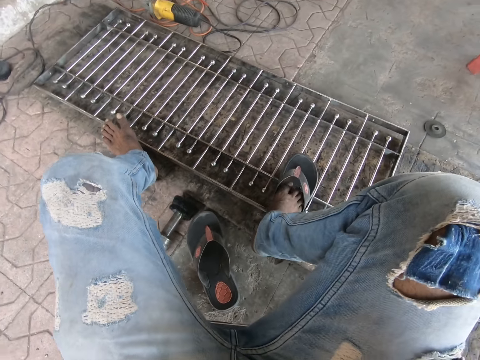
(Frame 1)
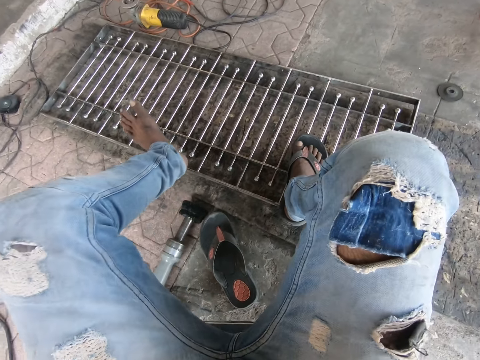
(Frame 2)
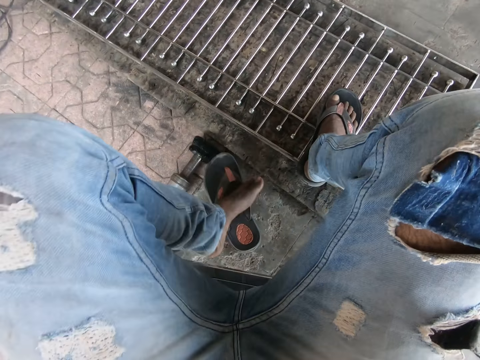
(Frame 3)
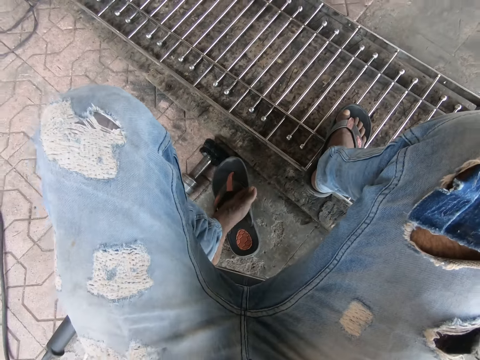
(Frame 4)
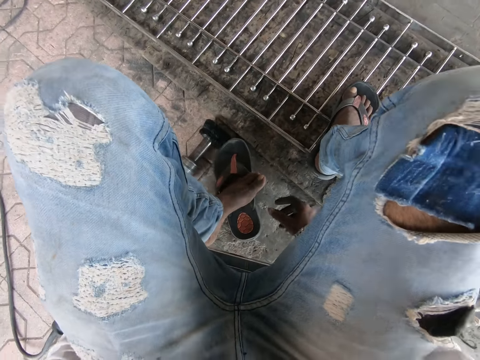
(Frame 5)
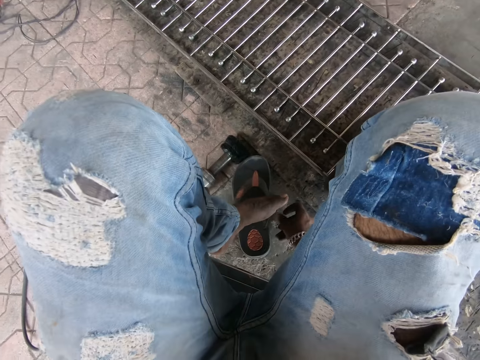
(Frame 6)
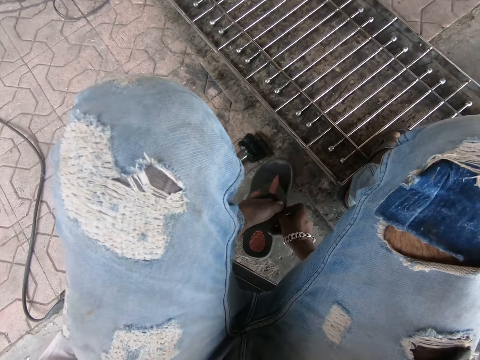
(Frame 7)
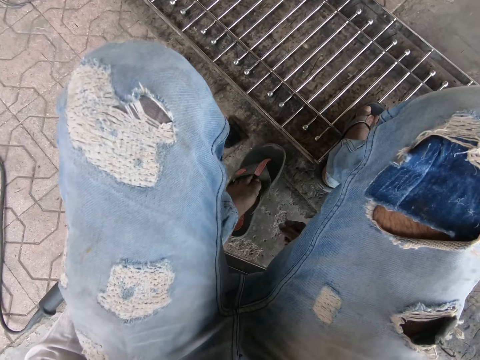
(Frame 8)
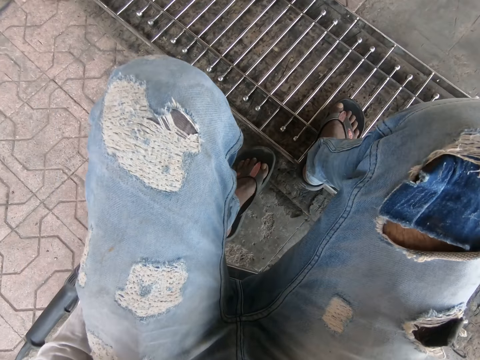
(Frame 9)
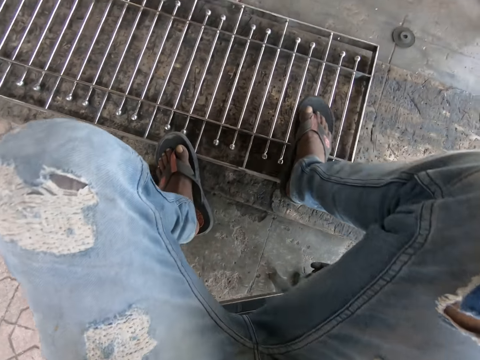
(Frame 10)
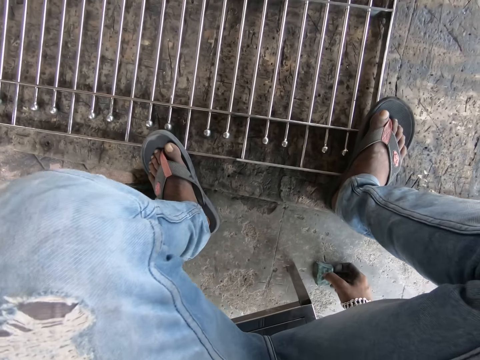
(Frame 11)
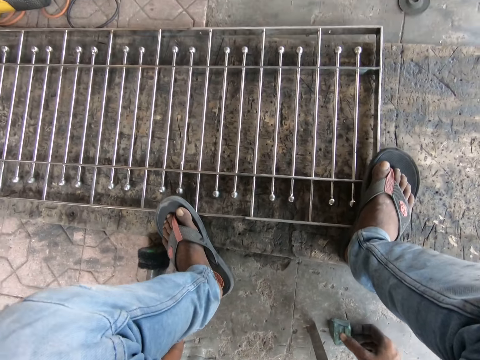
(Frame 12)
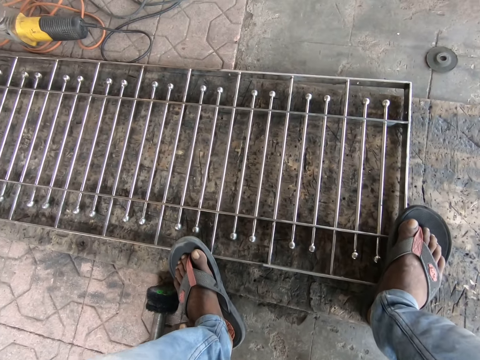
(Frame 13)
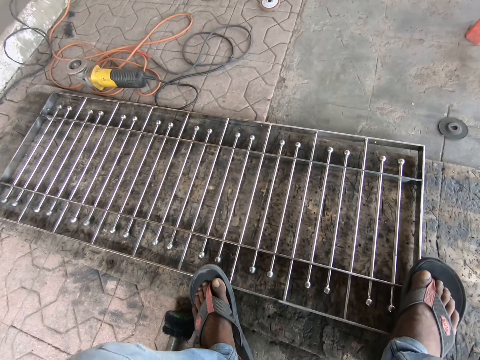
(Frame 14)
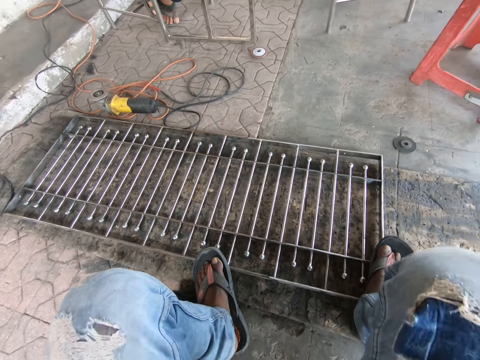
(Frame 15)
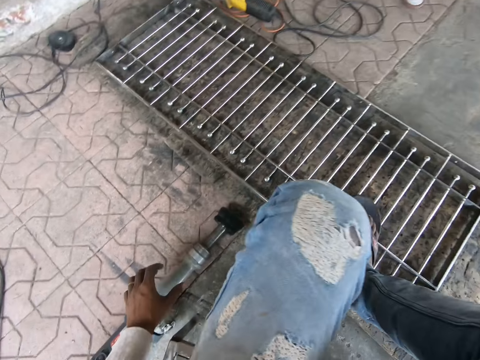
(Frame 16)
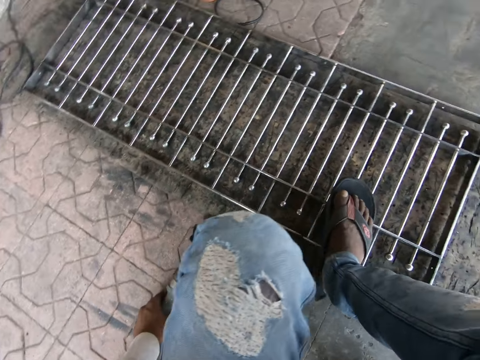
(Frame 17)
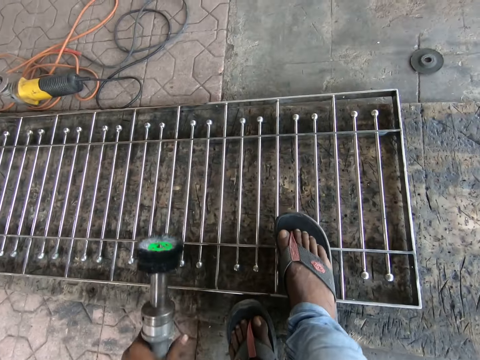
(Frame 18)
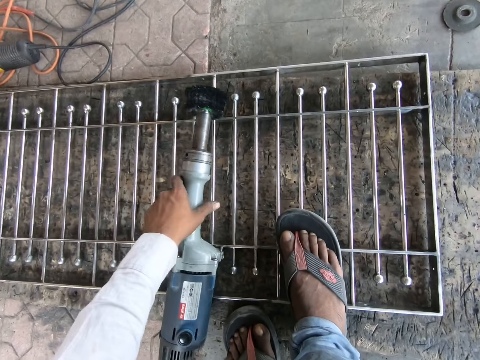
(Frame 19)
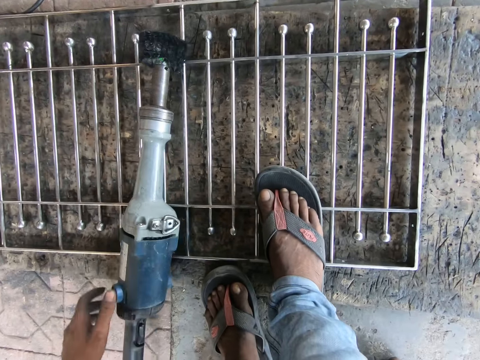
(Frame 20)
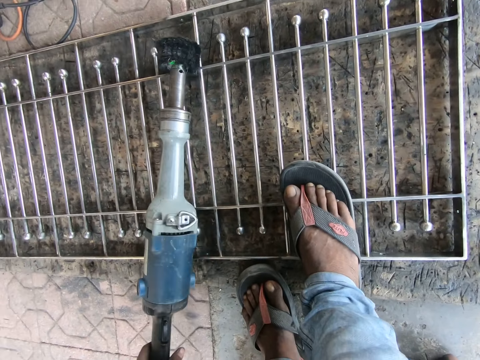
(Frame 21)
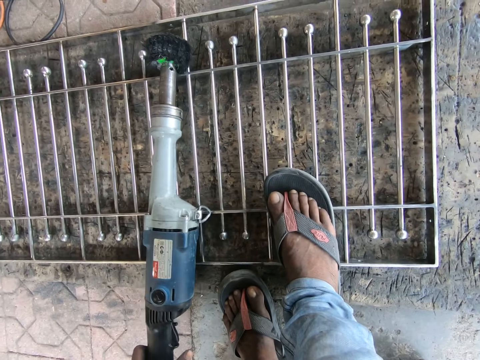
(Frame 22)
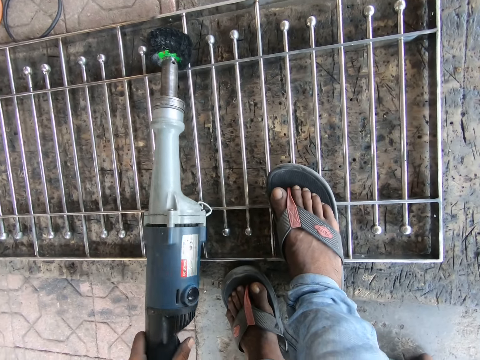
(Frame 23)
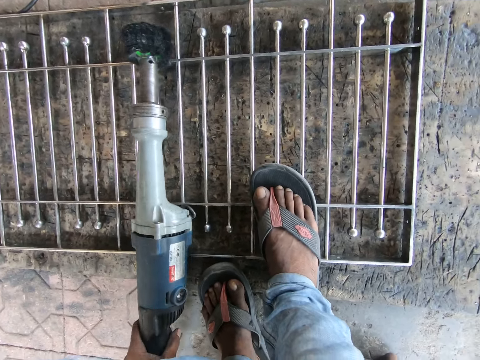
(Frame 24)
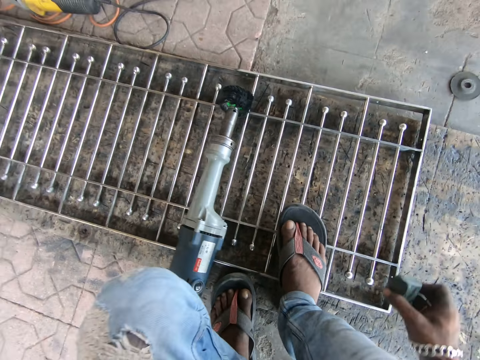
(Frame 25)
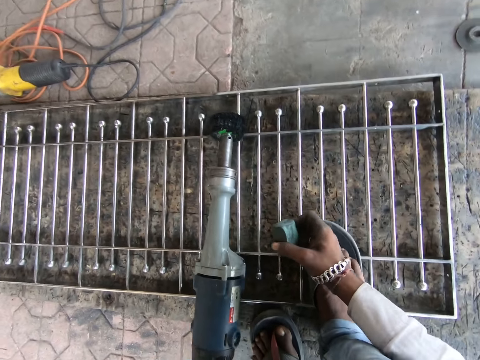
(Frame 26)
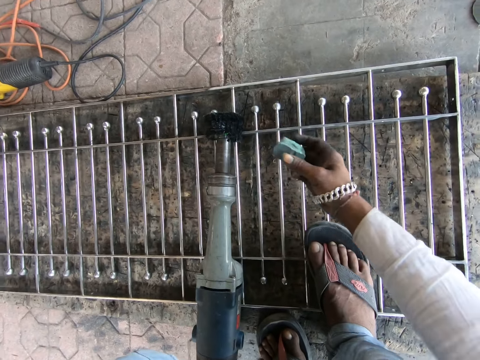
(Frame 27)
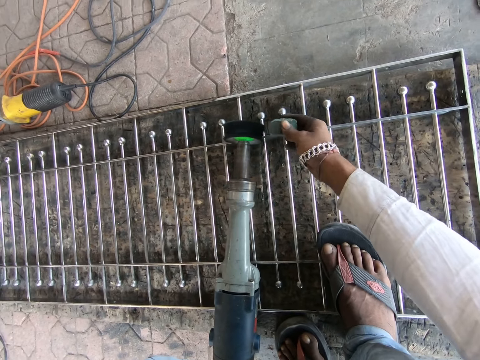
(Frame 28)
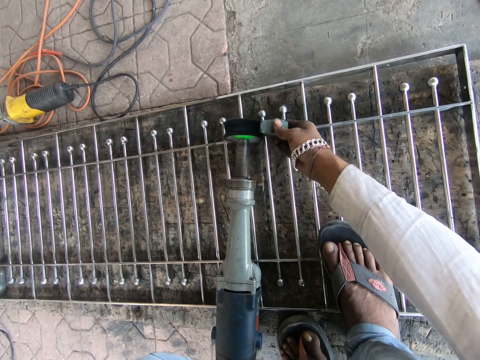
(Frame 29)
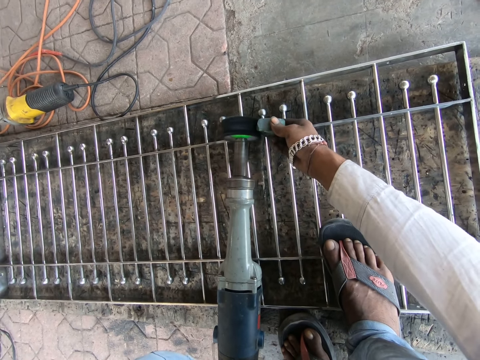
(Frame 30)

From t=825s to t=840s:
The camera wearer wears the slippers with his left foot. He holds the slippers. He picks up the stone. He picks up the high speed die grinder or polisher from the floor with his left hand. He drops the high speed die grinder on the metal with his left hand. He holds the high speed die grinder with his left hand. He switches on the power switch of the high speed die grinder with his left hand. He holds a sharpener with his right hand. He sharpens the high speed die grinder with the sharpener in his right hand.

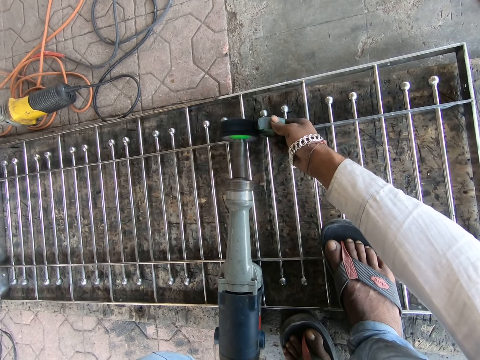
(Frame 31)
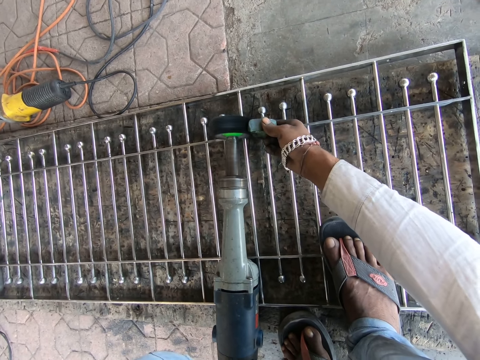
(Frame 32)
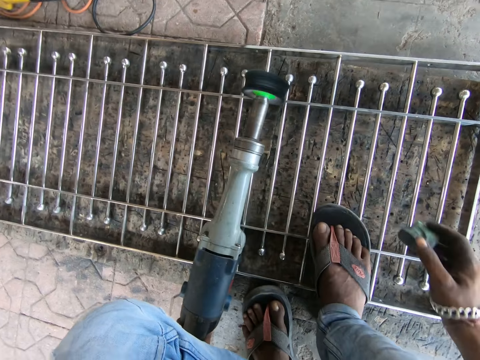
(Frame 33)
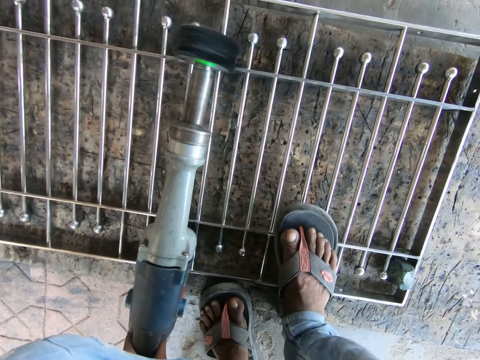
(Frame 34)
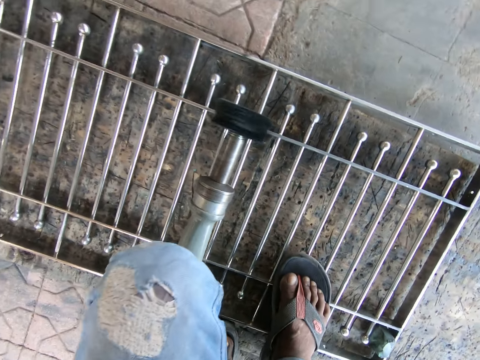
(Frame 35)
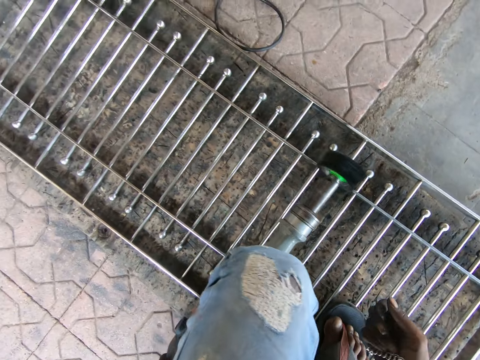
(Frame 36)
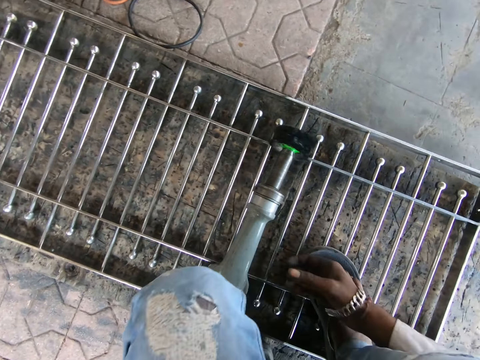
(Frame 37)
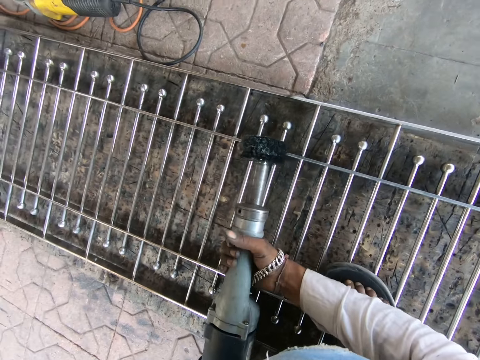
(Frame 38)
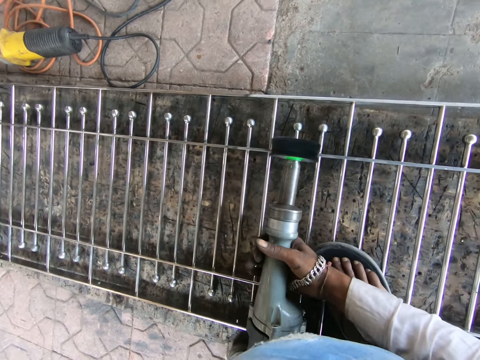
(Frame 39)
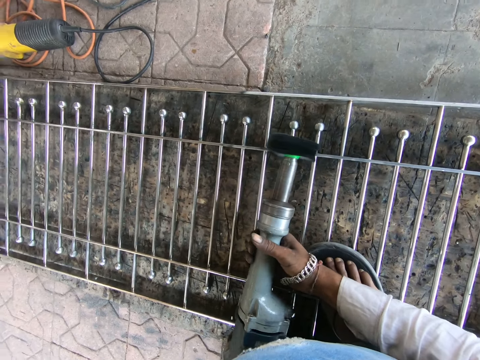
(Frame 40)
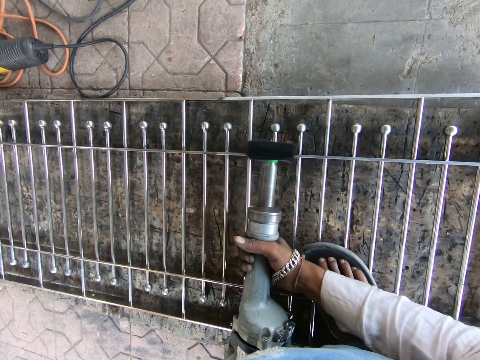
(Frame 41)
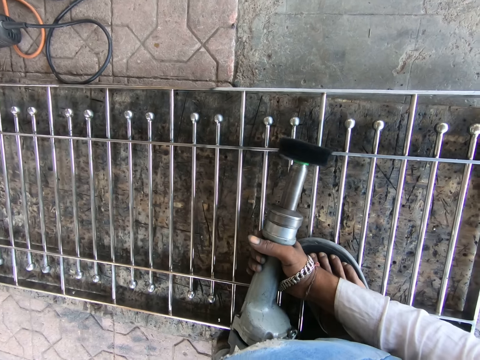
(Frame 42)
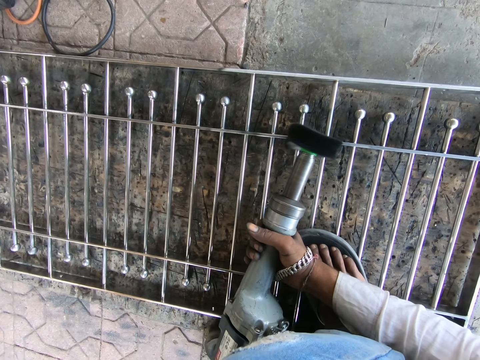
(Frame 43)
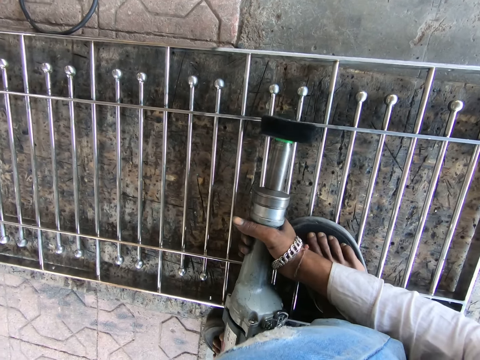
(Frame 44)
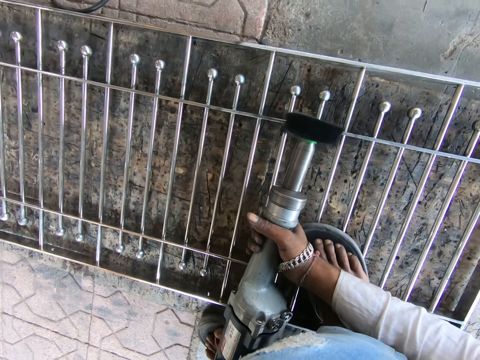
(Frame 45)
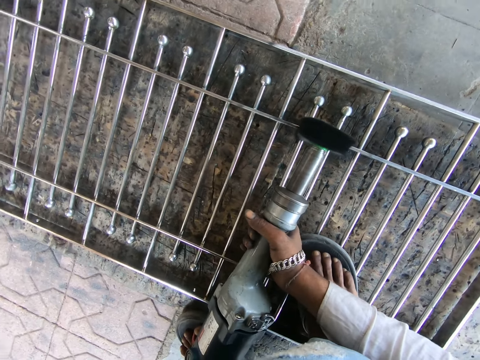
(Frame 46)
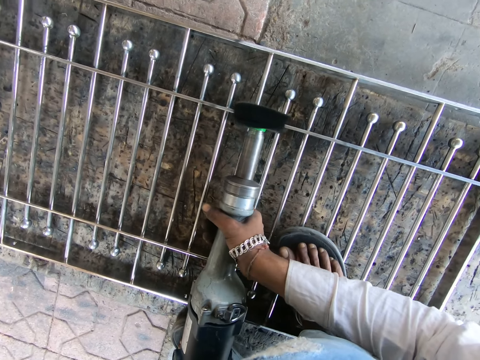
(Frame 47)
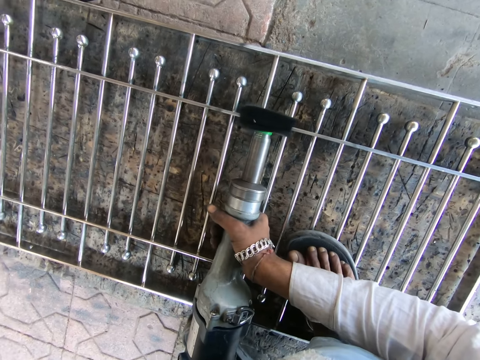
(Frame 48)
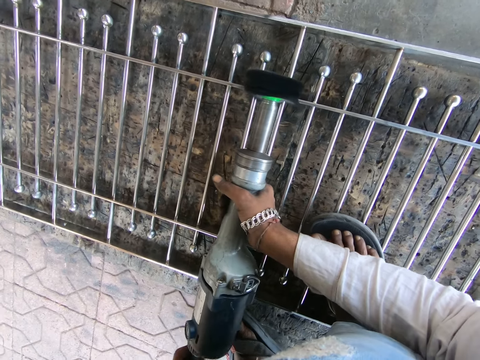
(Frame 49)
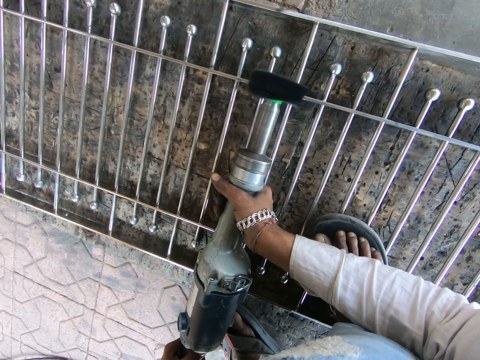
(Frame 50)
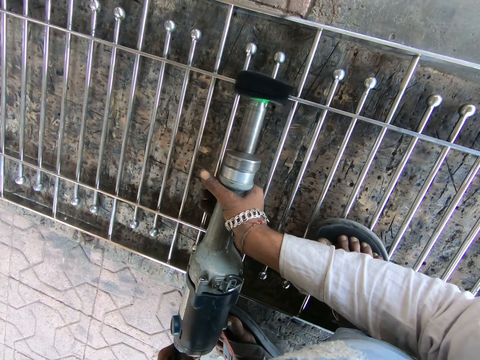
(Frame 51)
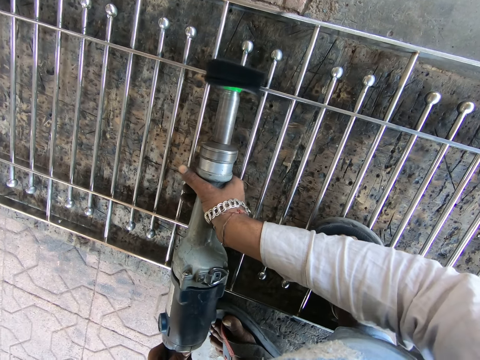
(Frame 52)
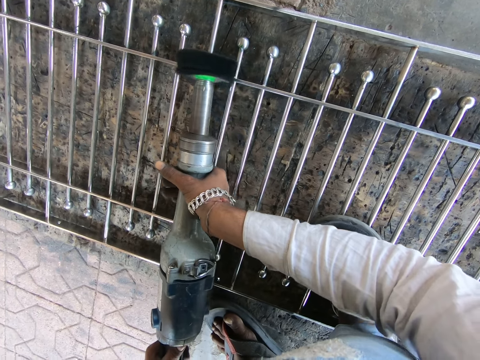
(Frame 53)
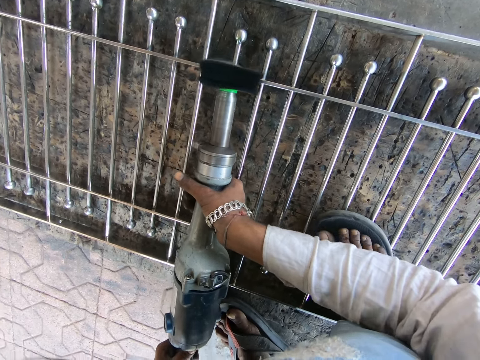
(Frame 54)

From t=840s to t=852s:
The camera wearer drops the sharpener on the metal with his right hand. He holds the high speed die grinder with both hands. He grinds the metal with the high speed die grinder in both hands.
